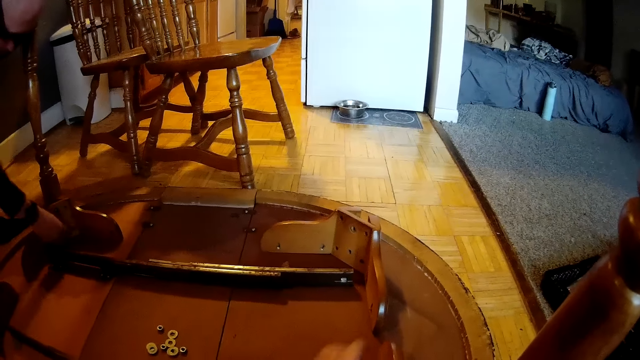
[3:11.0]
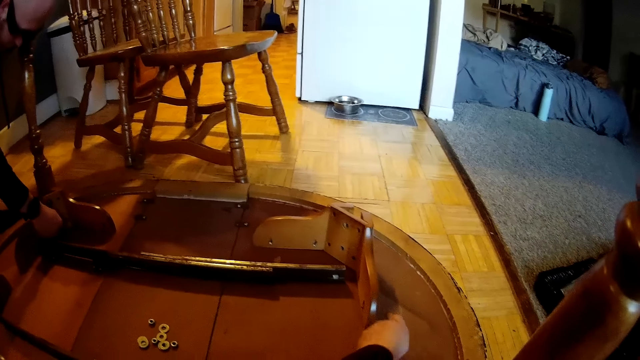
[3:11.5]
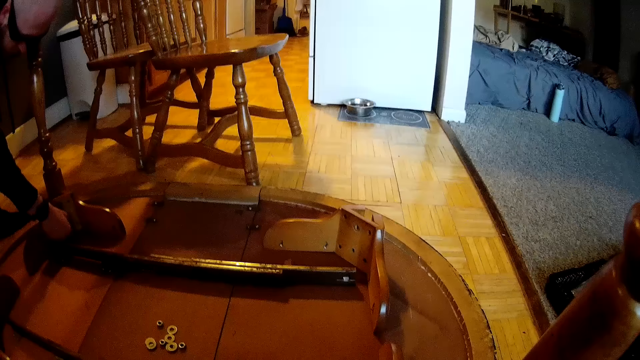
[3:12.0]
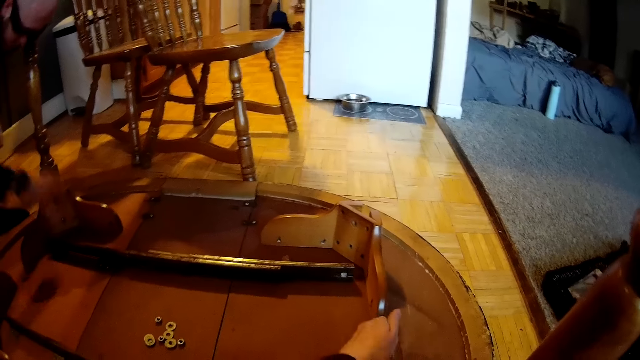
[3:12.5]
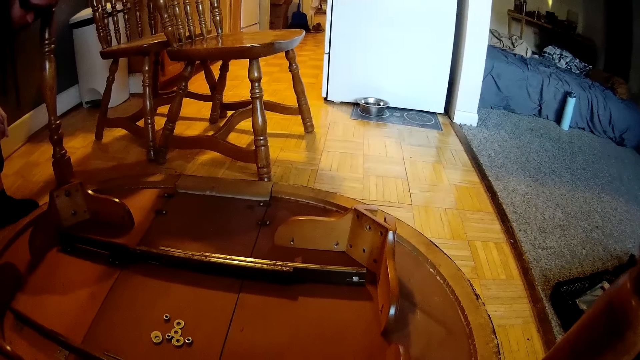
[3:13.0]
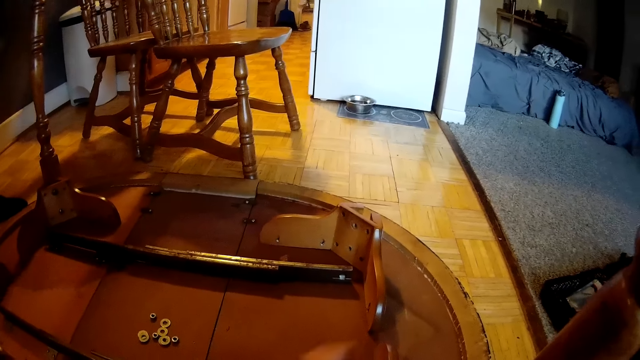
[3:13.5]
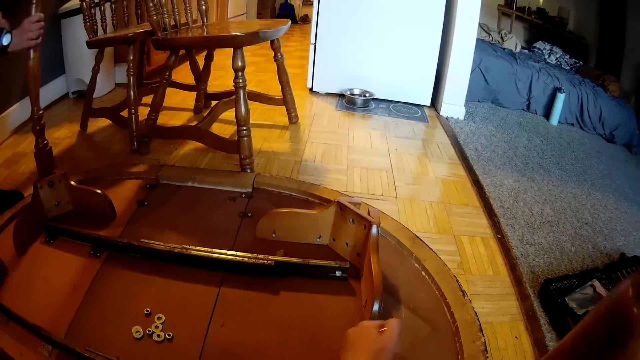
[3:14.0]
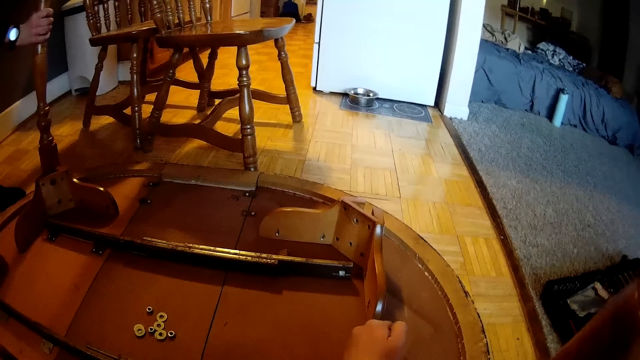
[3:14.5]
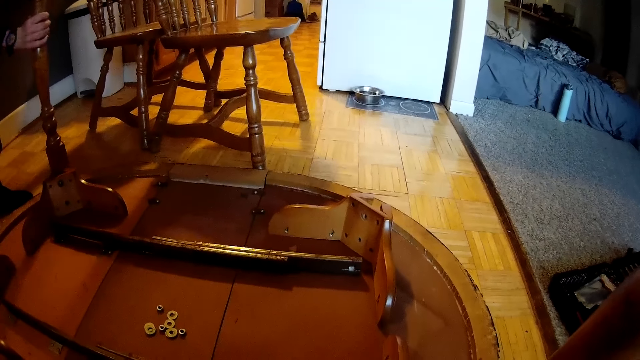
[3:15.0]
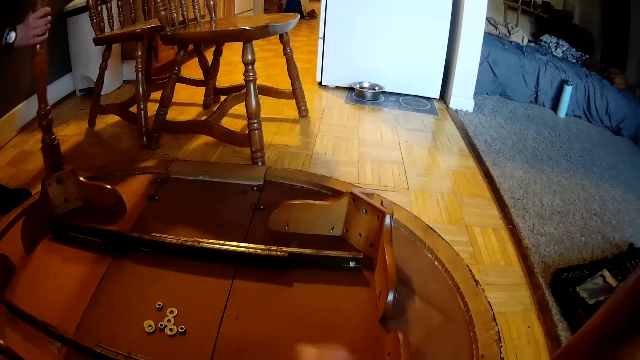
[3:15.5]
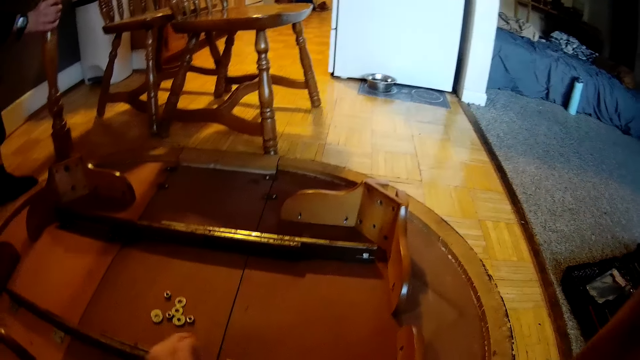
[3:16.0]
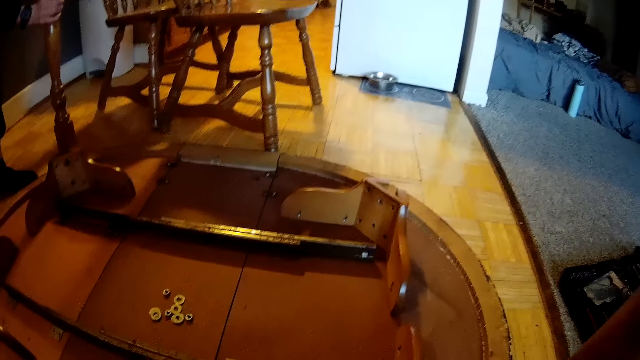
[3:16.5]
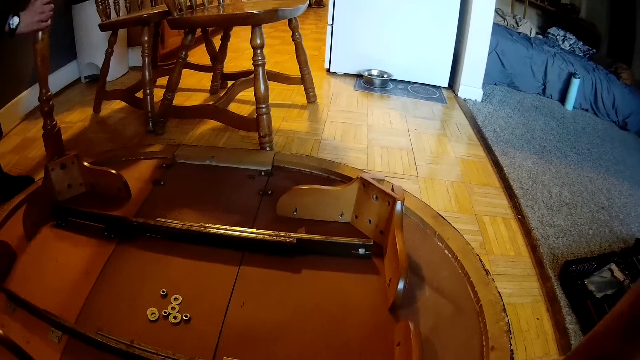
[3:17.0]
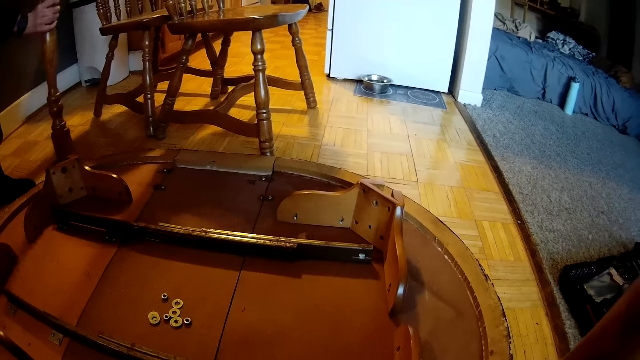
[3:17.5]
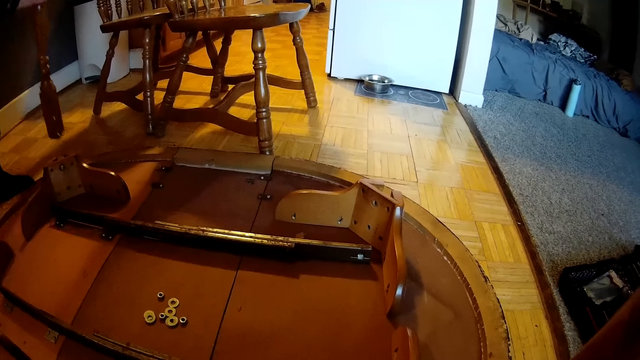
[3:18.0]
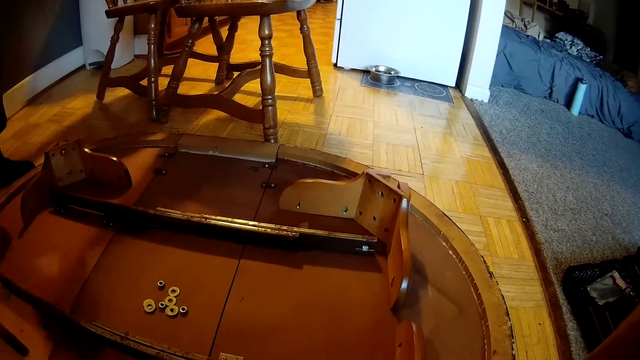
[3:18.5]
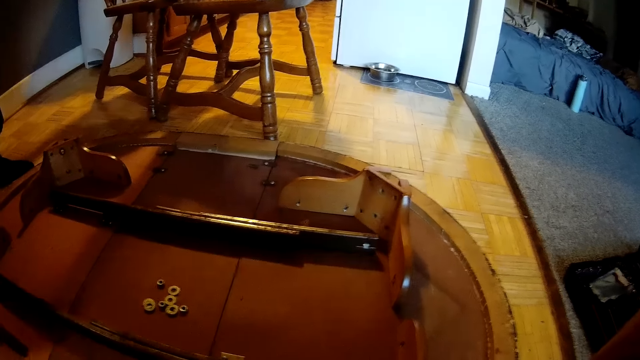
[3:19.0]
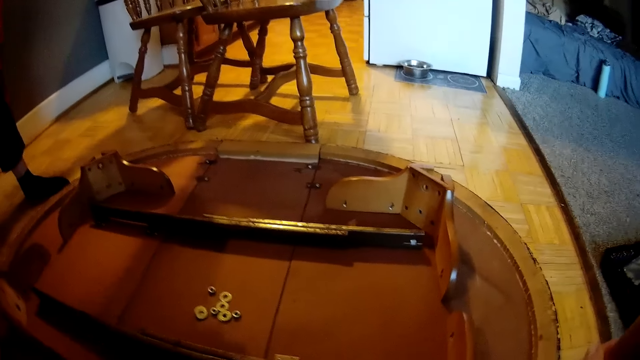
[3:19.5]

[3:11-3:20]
The man turns a screw or nut on the table with his right hand. He takes his right hand off the table. He puts the nut in his other hand. He pulls a leg of the table with his right hand. He detaches the table leg with his hand. The camera wearer drops the wrench in her left hand on the floor.

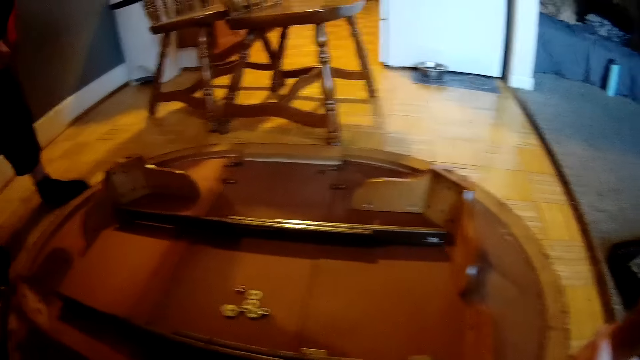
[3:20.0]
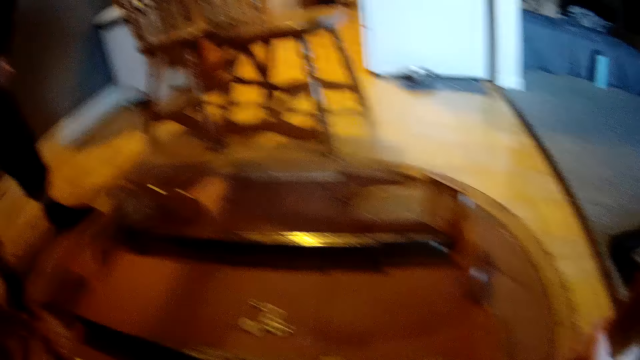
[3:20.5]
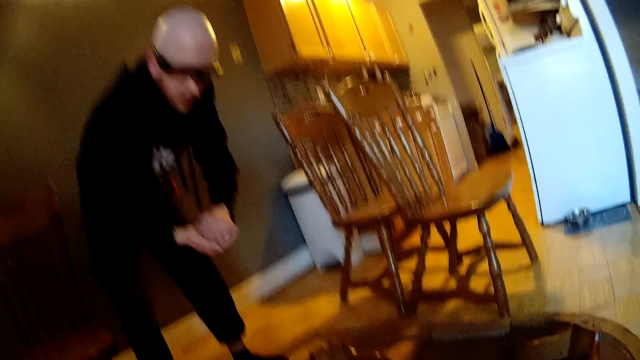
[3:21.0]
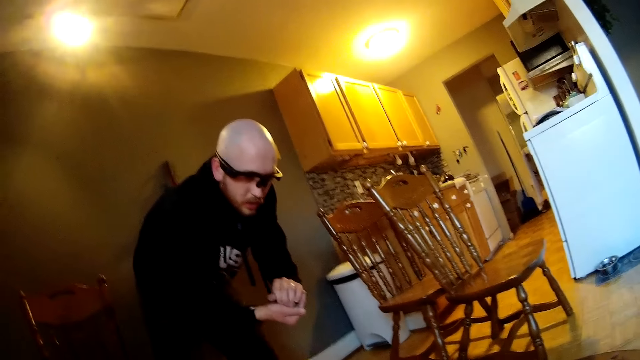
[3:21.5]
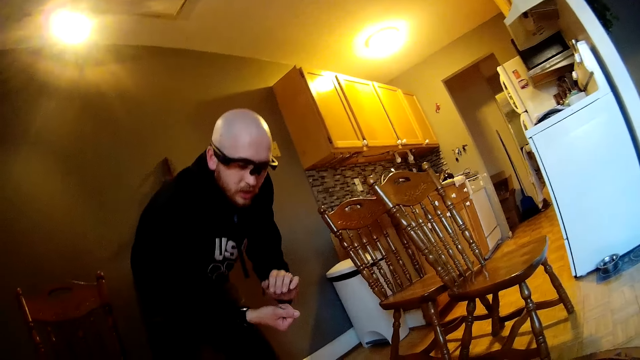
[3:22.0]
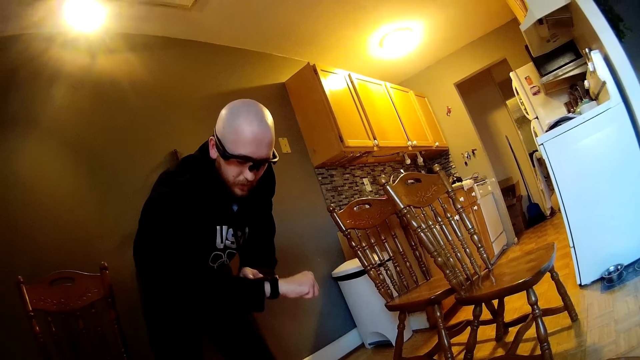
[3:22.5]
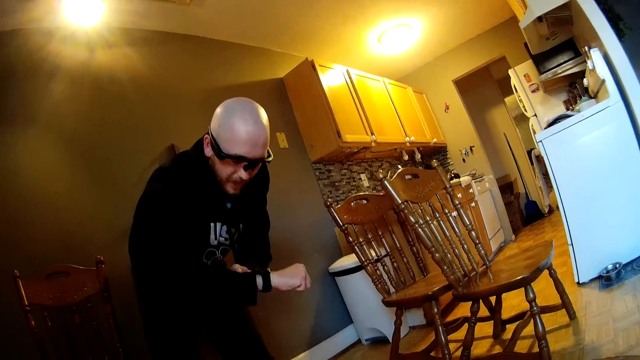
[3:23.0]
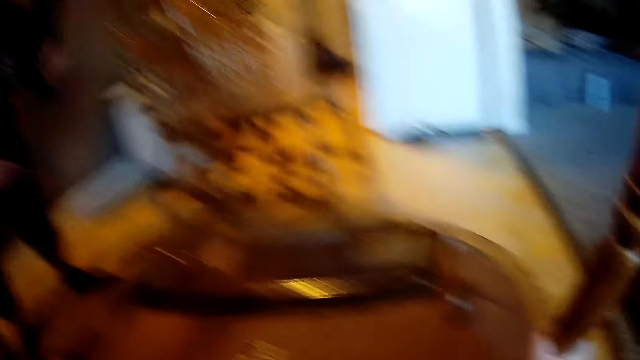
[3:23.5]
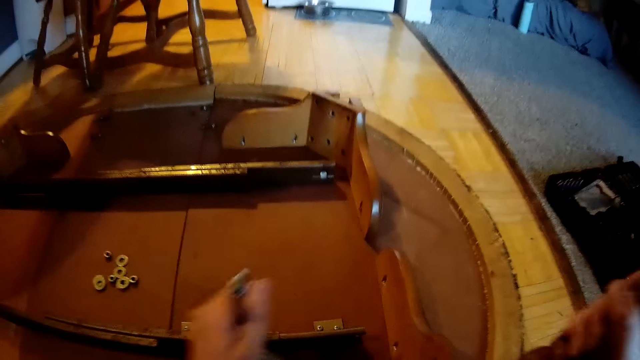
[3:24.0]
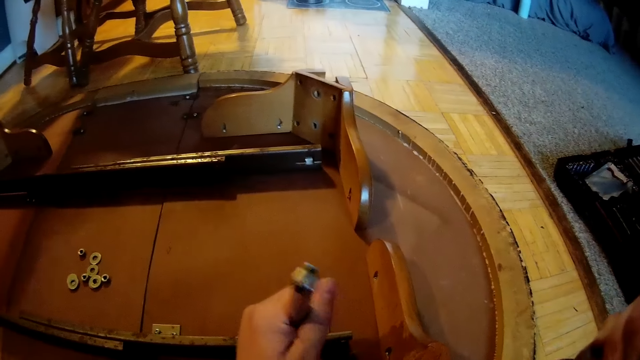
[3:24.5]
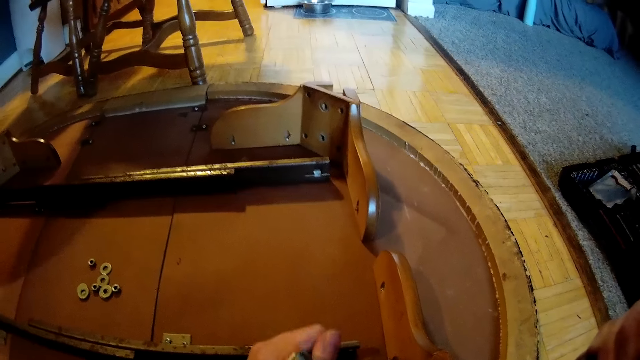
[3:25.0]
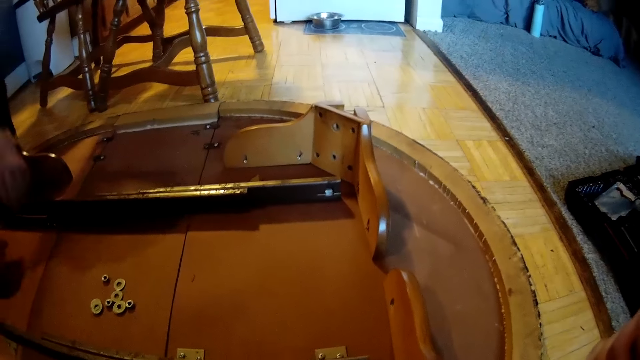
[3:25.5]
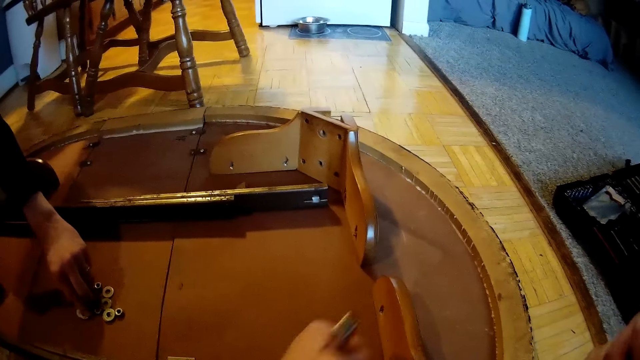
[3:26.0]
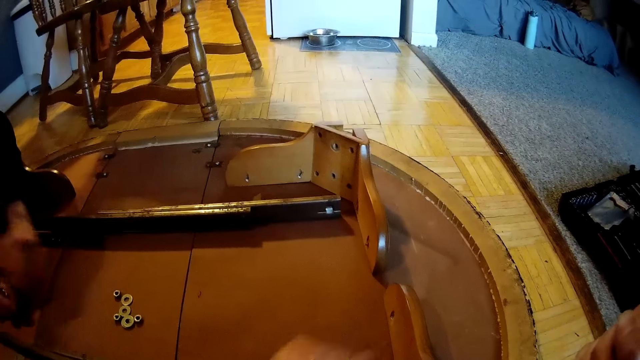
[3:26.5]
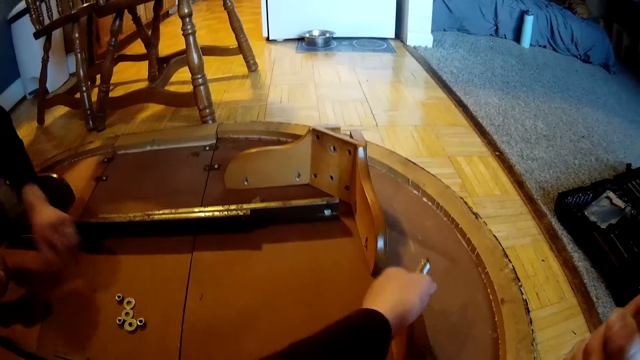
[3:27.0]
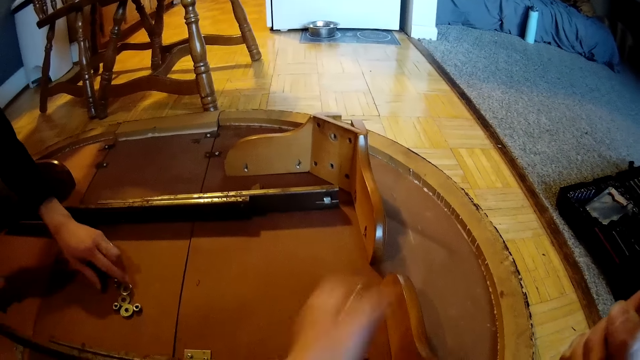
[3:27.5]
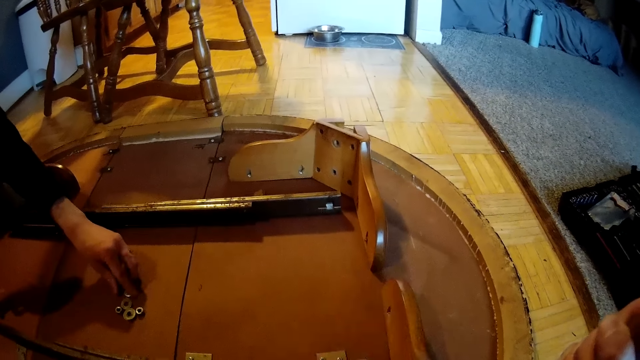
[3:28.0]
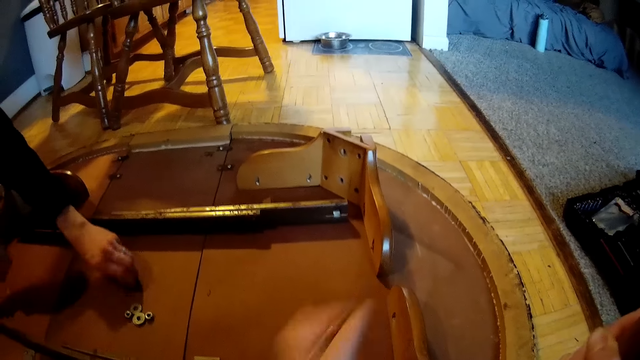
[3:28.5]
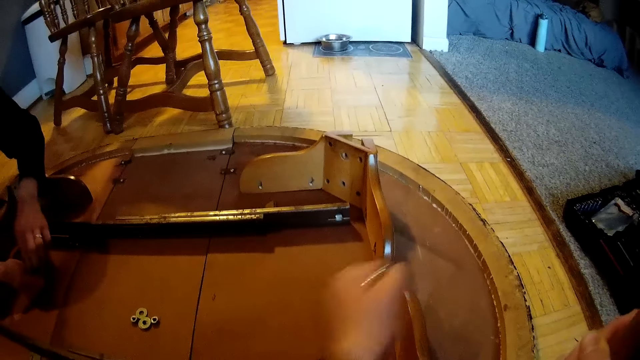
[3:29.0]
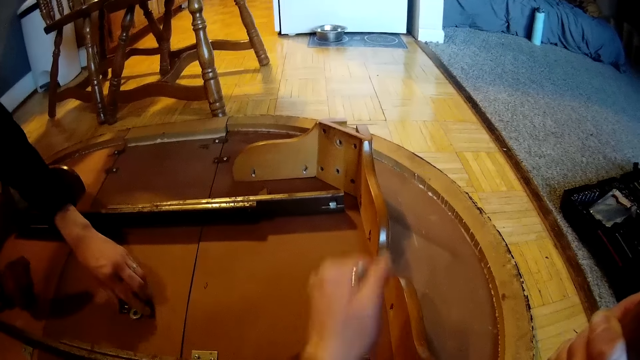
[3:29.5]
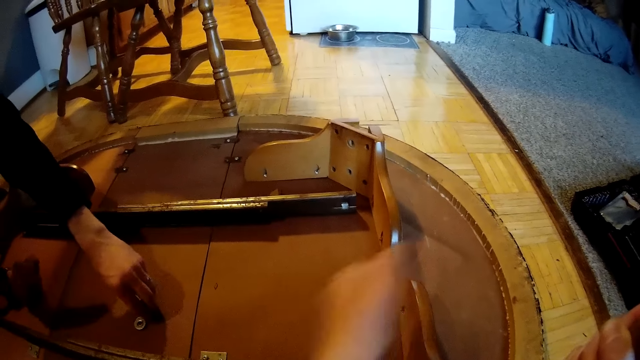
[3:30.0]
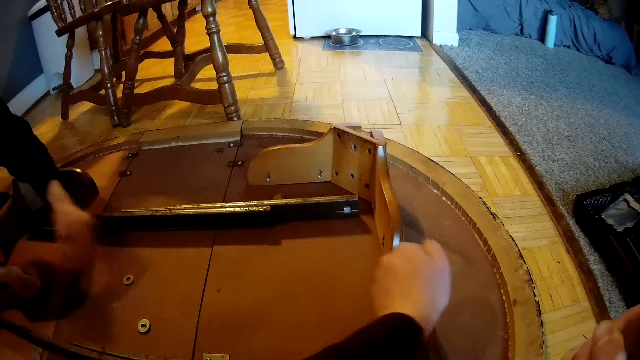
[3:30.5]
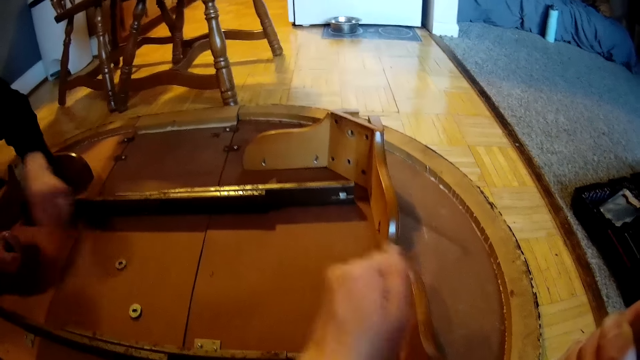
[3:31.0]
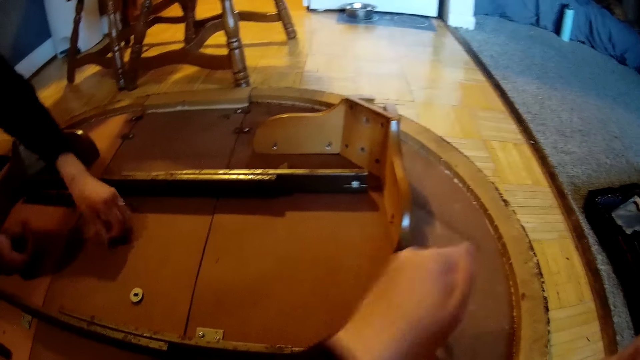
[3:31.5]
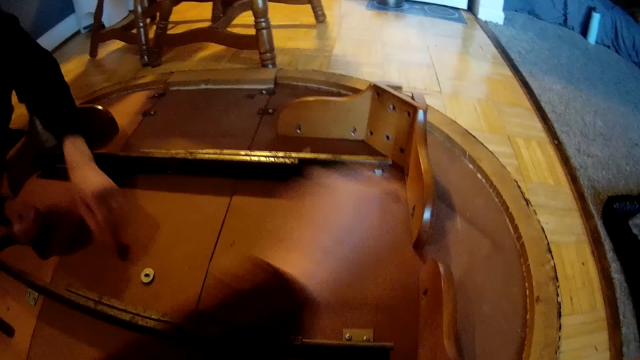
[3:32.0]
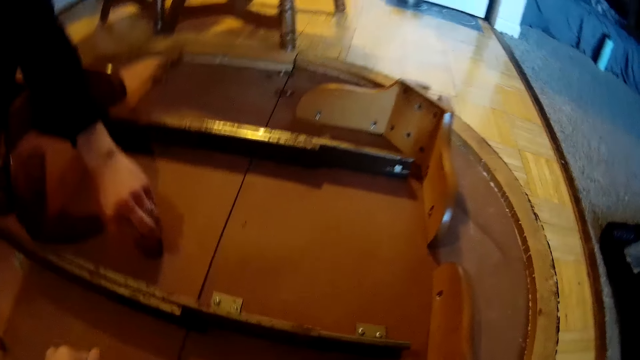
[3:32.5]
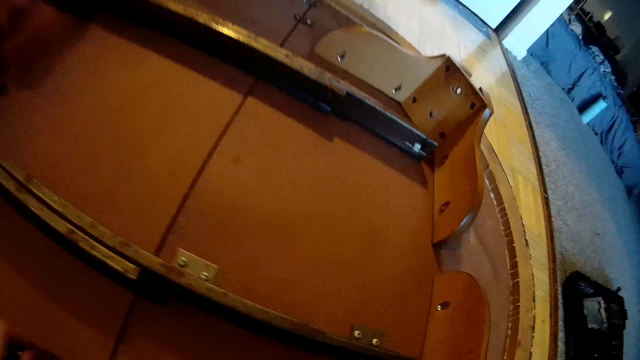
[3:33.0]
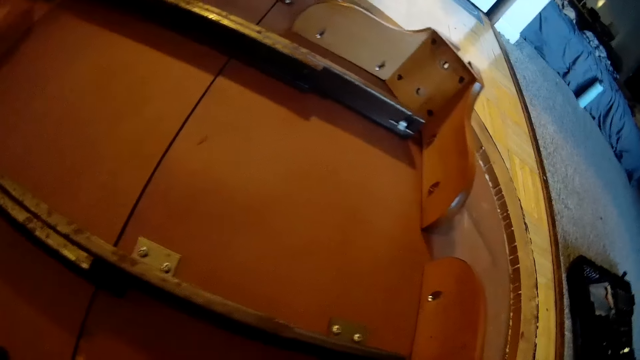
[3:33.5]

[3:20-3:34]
The camera wearer interacts with the man in the dining. The man passes nuts from his left hand to his right hand. He looks at the wrist watch in his right hand. The camera wearer turns the wrench on the leg of the table with her left hand. The man picks up screws and metal washers from the table with both hands. The camera wearer unfastens the nut with the wrench. She takes the wrench in her left hand off the table.
